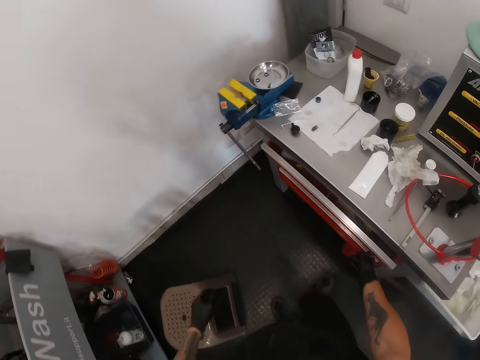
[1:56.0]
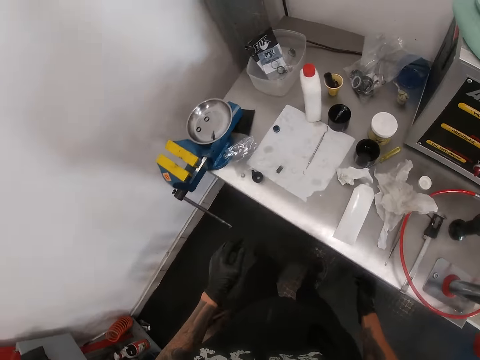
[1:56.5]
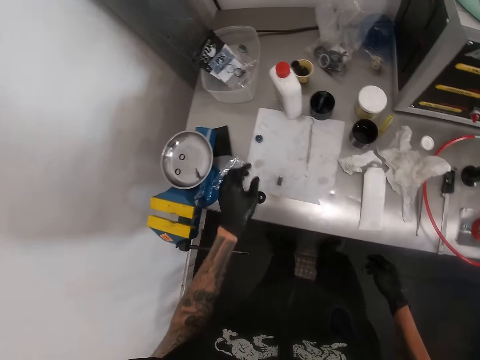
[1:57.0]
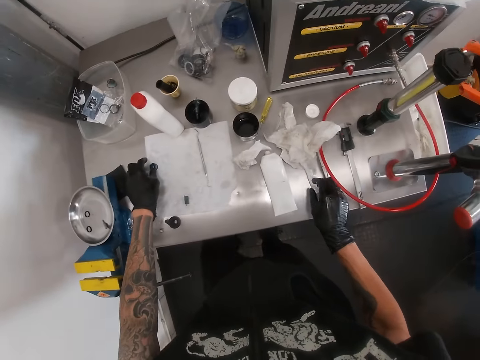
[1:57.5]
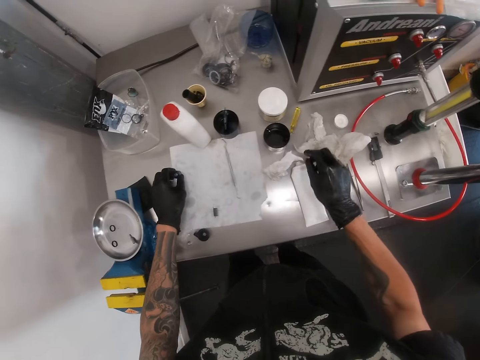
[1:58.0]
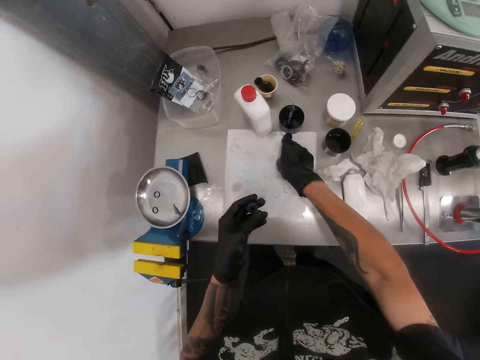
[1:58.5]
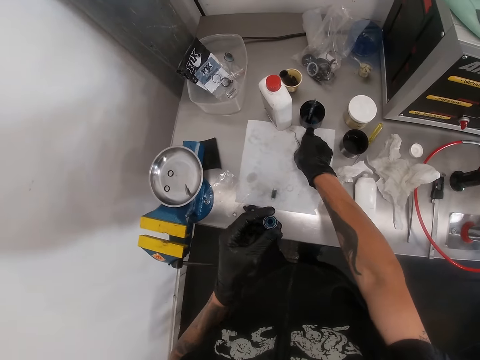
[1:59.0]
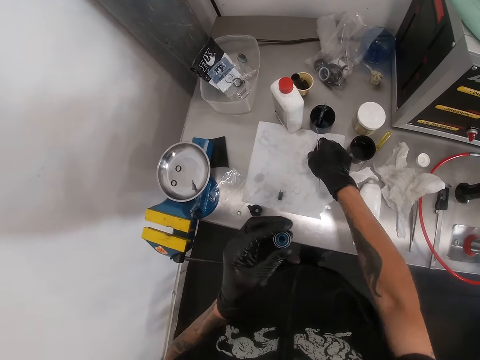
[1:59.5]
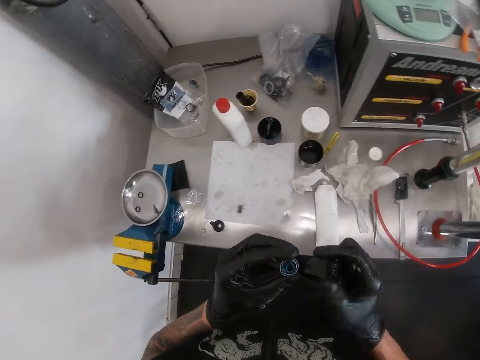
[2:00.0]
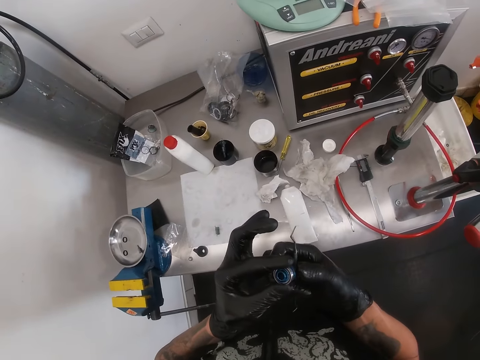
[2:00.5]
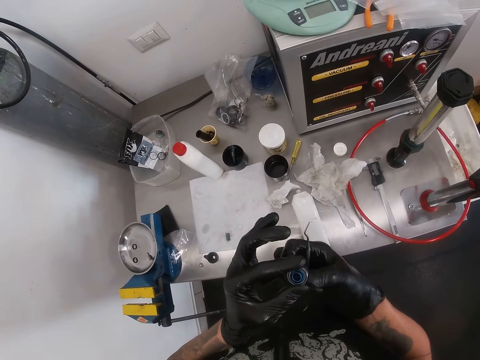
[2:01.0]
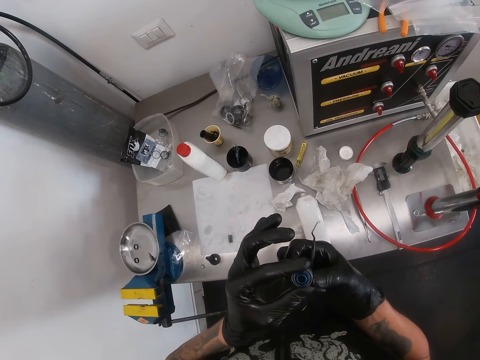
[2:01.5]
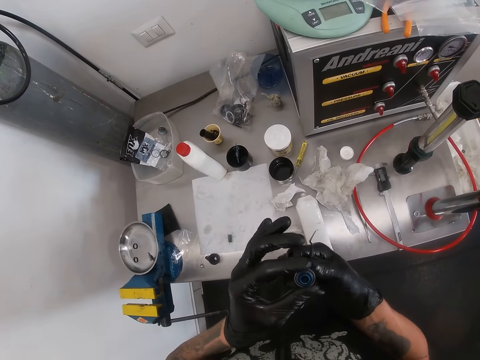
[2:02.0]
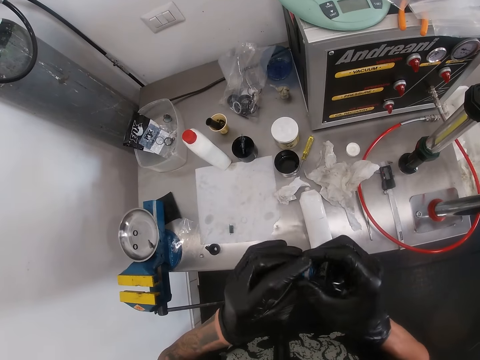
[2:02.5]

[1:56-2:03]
The camera wearer picks up the adjustor knob part or headset stem cover from the table with his left hand. He picks up a hex key from the table with his right hand. He holds the adjustor knob part with both hands. He inspects the headset stem cover. He adjusts the adjustor knob with his right hand.

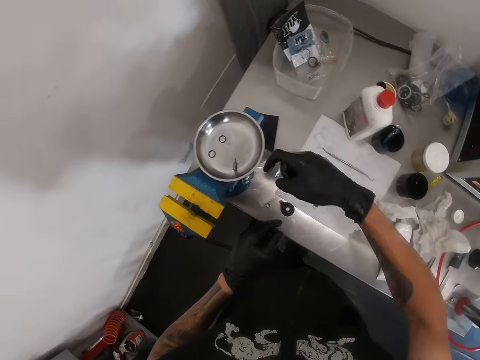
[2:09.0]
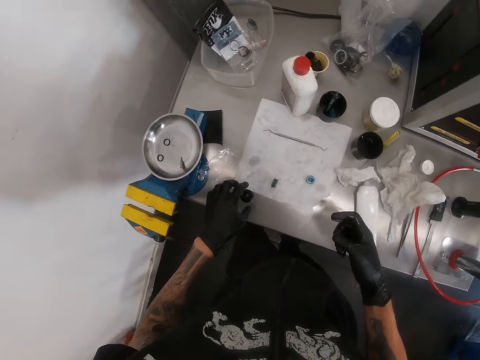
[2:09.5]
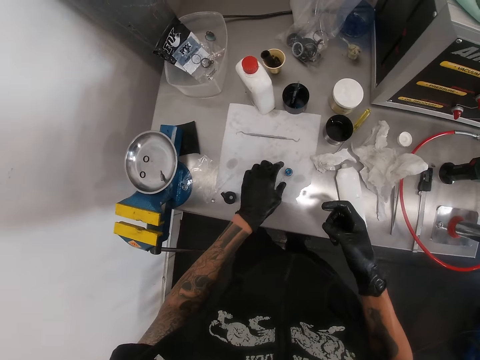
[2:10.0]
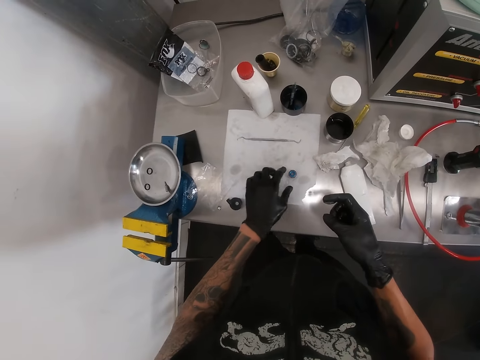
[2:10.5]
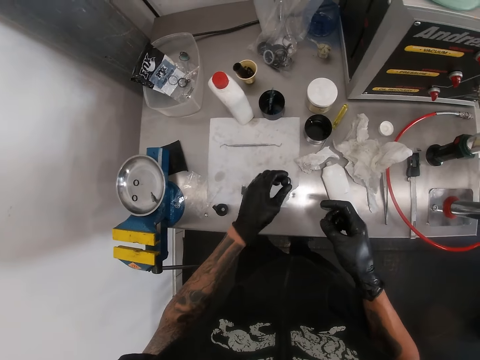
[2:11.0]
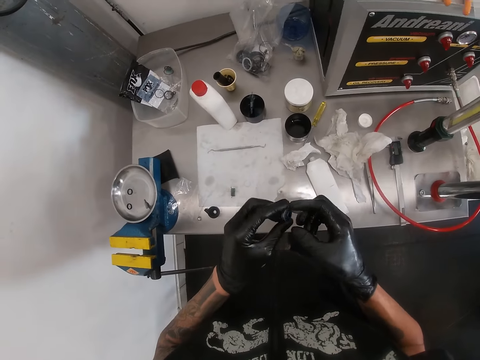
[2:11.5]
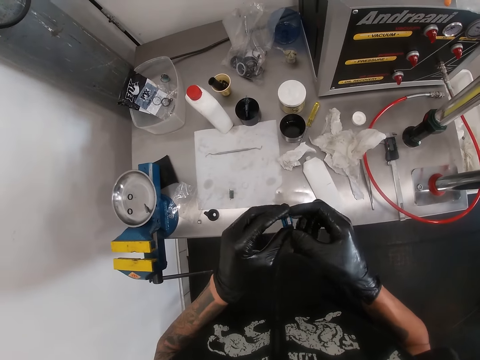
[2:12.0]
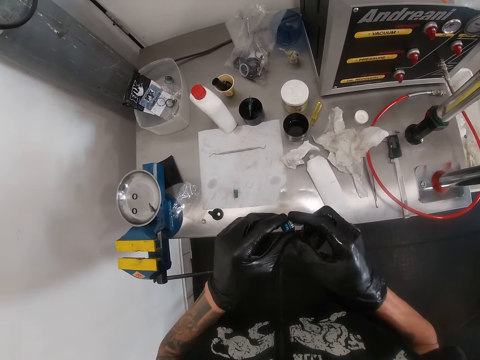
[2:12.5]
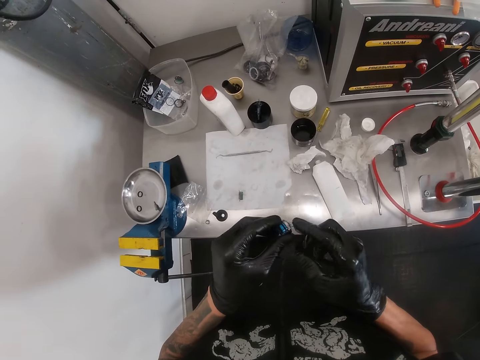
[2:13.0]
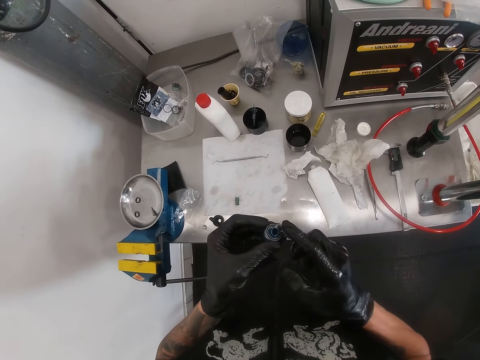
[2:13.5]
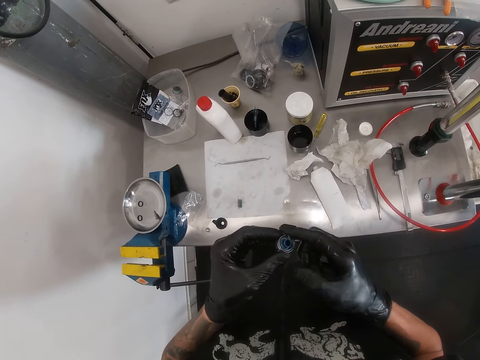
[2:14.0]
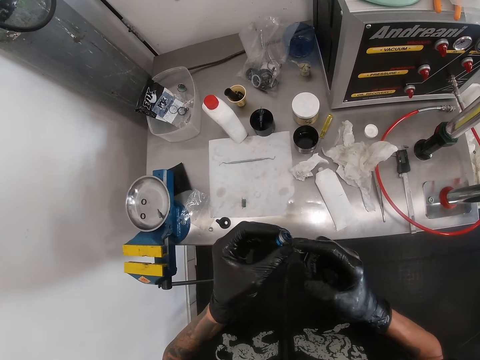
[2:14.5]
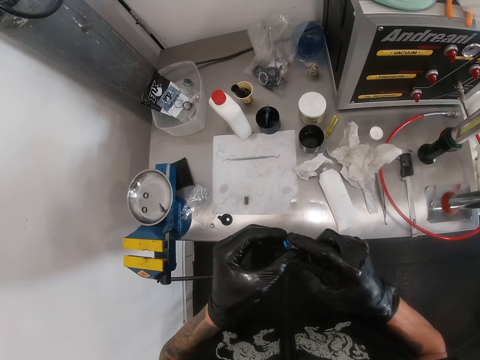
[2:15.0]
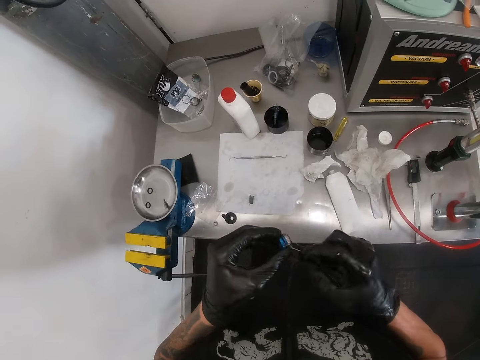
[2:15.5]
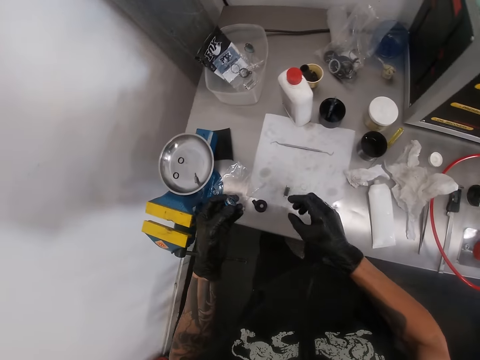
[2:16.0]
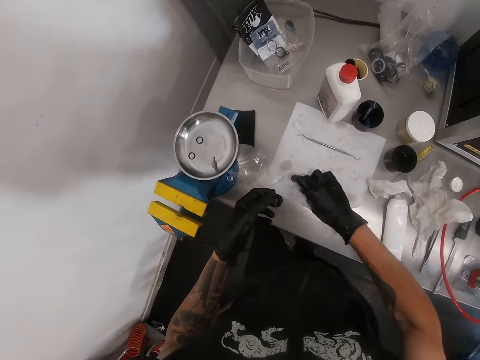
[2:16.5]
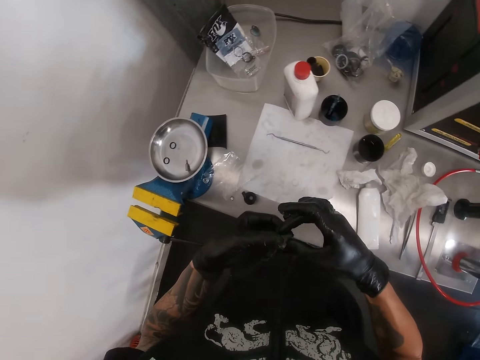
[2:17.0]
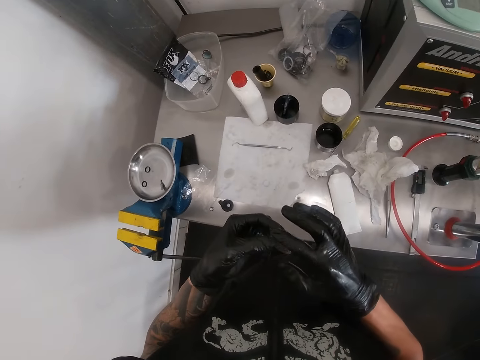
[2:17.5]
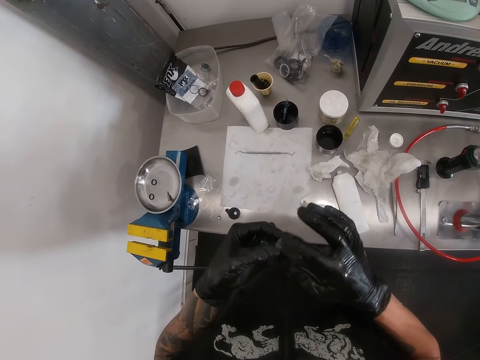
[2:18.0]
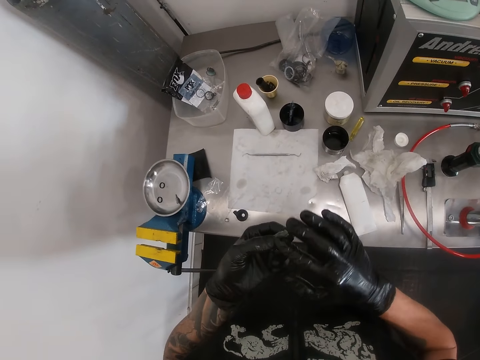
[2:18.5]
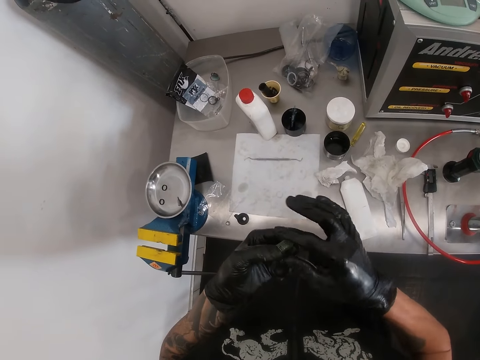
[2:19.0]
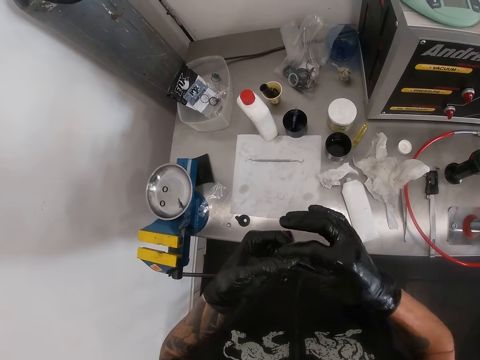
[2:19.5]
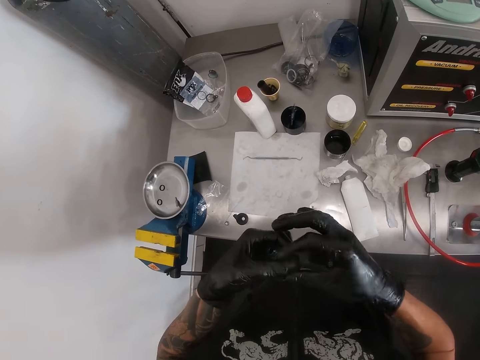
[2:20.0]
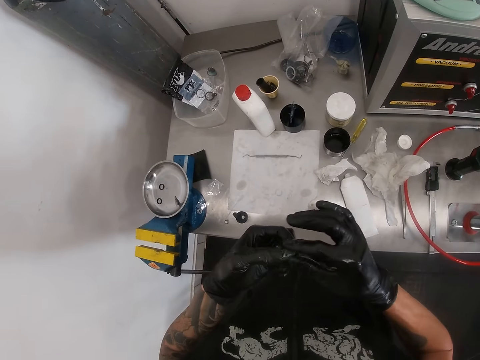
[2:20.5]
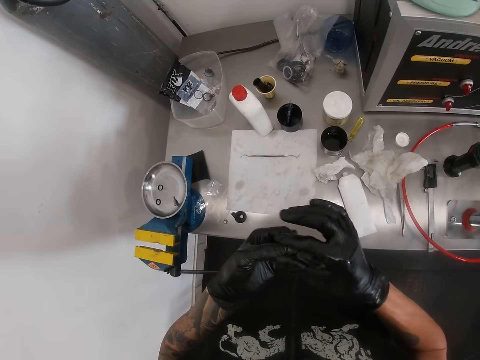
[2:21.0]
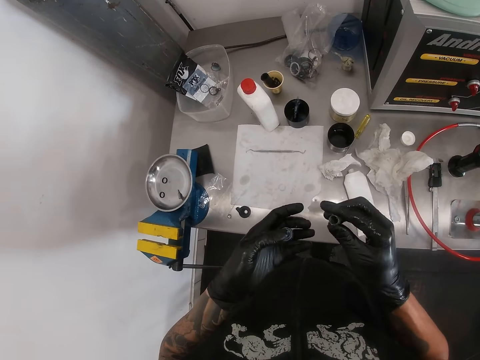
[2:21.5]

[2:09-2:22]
The camera wearer picks up the adjustor knob or headset stem cover on the table with his left hand. He holds the adjustor knob part with both hands. He rubs grease on the adjustor knob part with his right hand. He inspects the headset stem cover. He takes the grease from the table with his right hand. He rubs the grease on the adjustor knob part with his right hand.

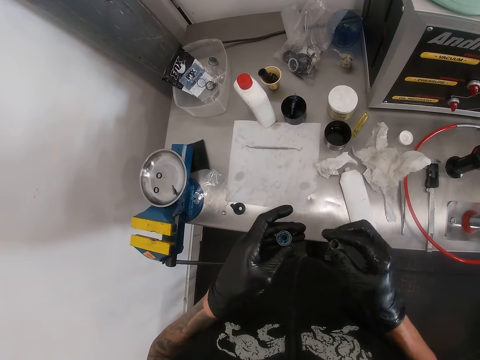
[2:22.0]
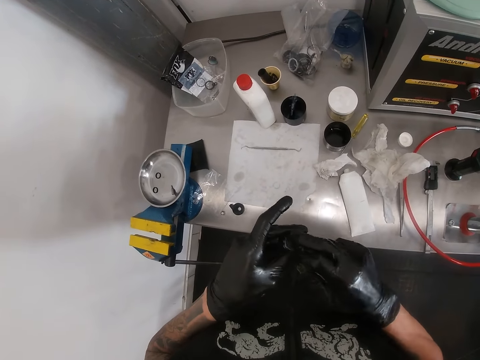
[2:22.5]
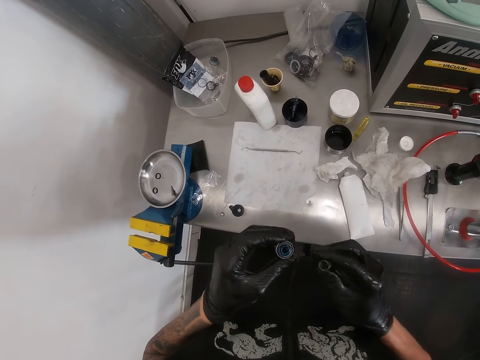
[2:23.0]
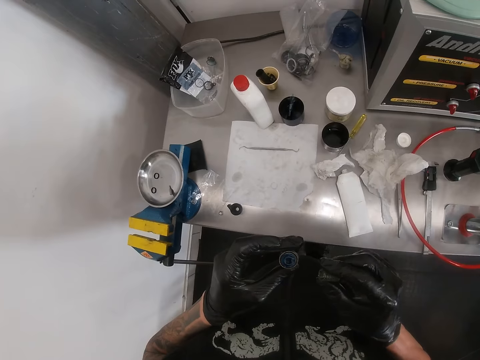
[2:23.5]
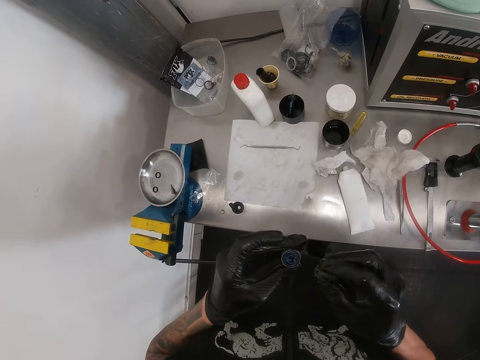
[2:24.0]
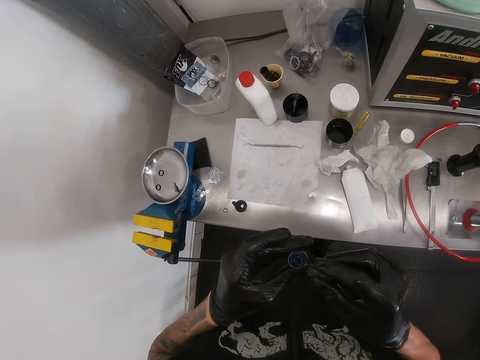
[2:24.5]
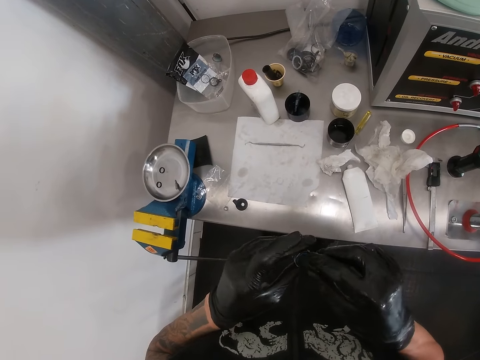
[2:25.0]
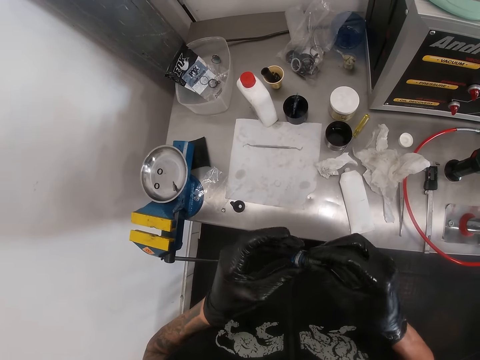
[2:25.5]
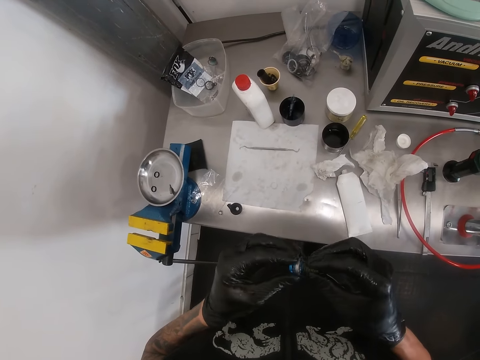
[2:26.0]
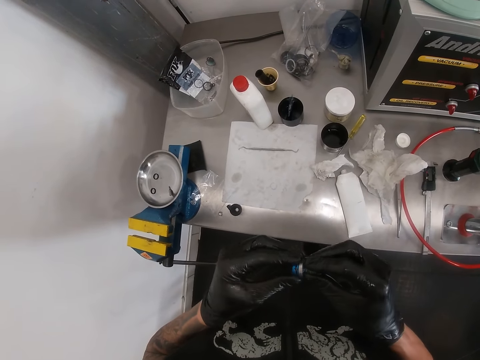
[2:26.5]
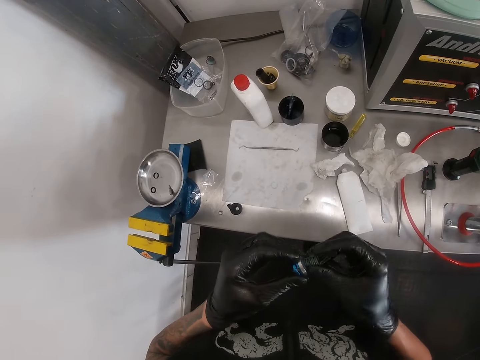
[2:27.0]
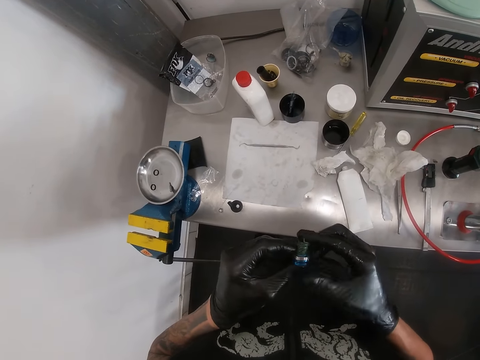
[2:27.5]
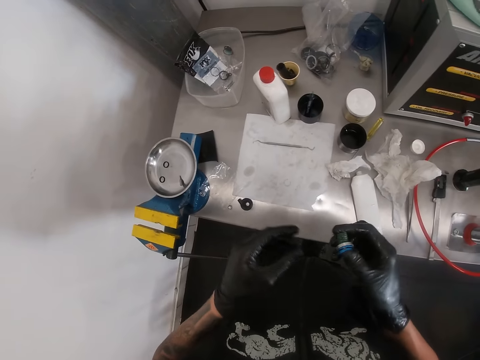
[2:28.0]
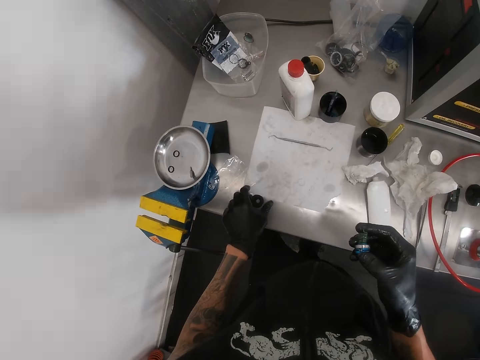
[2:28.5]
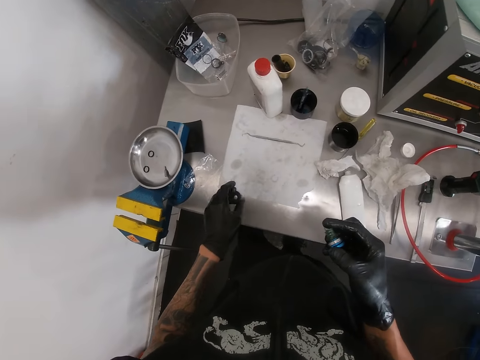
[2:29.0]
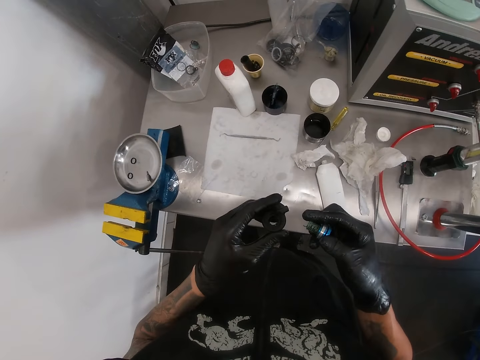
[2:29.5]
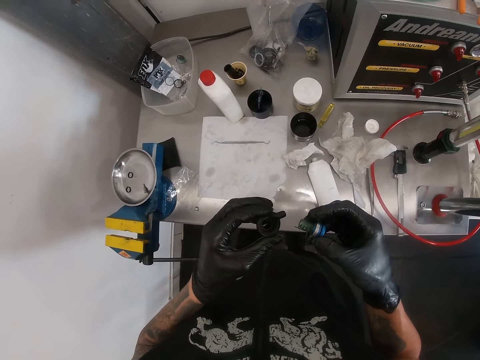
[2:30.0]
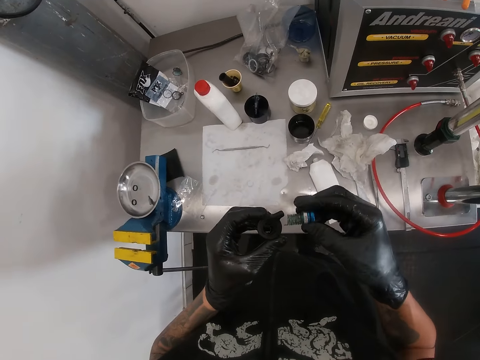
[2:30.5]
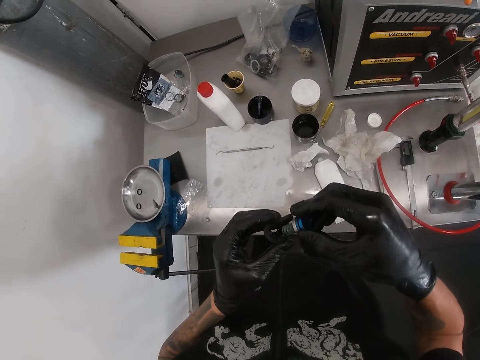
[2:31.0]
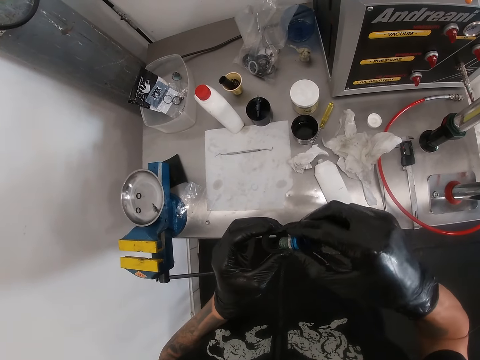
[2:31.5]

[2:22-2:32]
The camera wearer picks up an adjustor knob part with his left hand.
